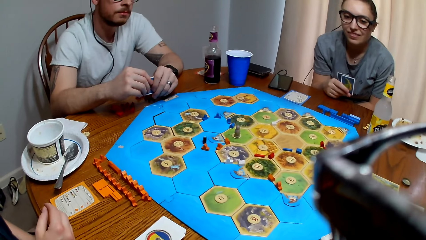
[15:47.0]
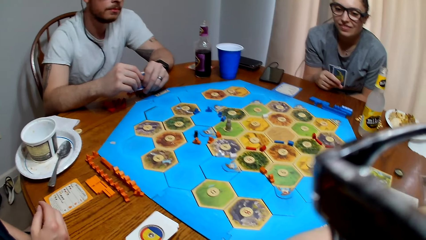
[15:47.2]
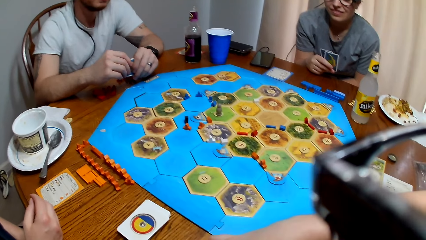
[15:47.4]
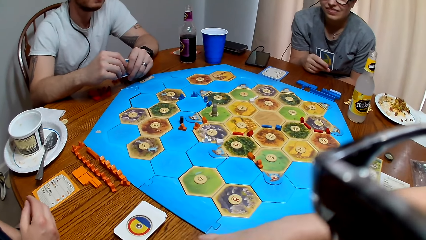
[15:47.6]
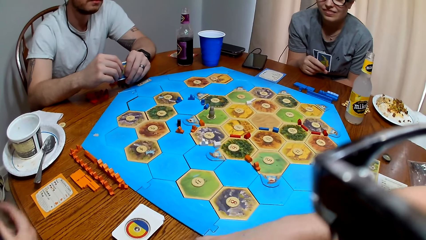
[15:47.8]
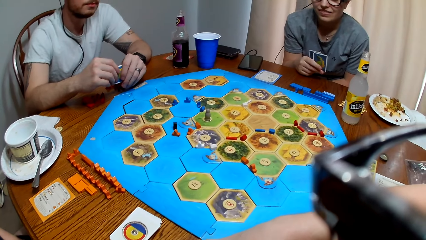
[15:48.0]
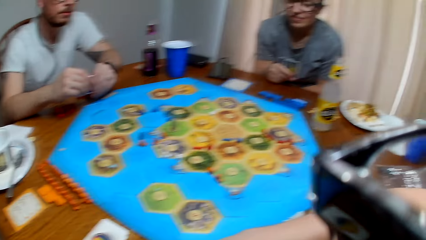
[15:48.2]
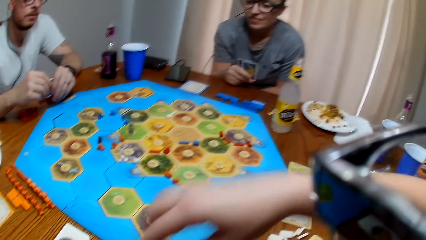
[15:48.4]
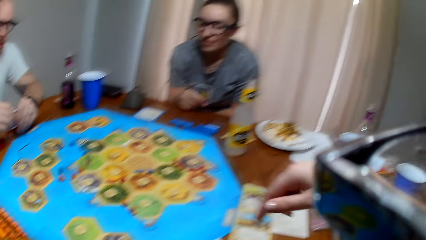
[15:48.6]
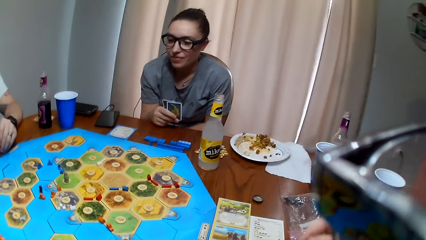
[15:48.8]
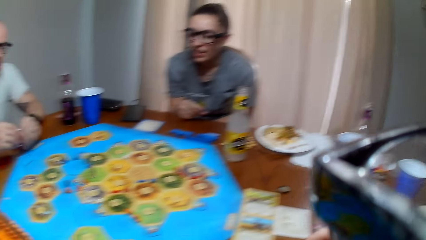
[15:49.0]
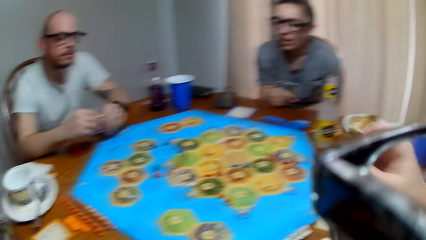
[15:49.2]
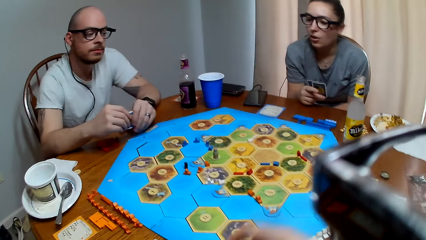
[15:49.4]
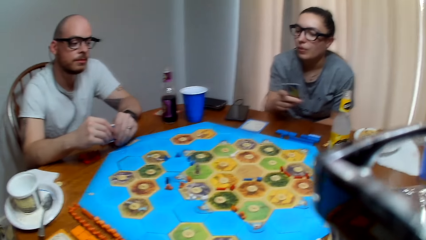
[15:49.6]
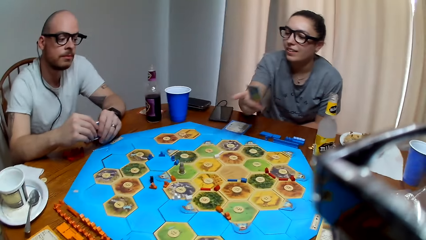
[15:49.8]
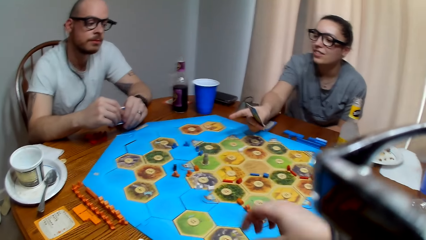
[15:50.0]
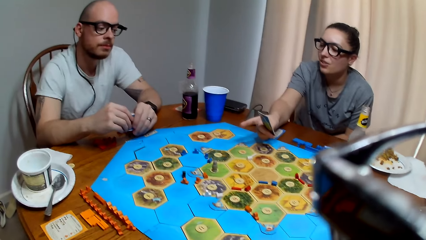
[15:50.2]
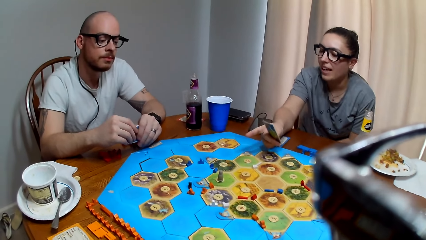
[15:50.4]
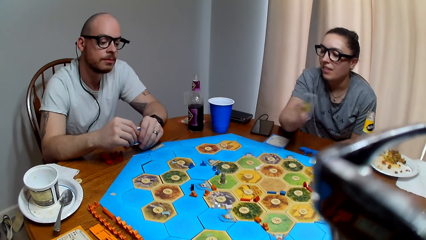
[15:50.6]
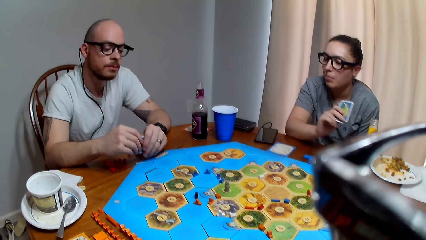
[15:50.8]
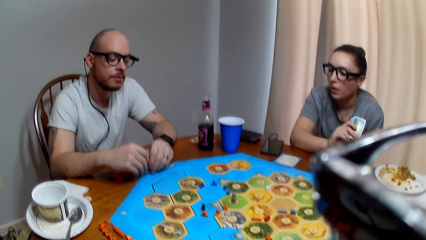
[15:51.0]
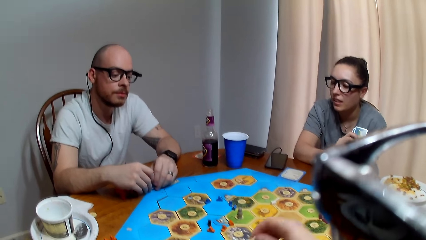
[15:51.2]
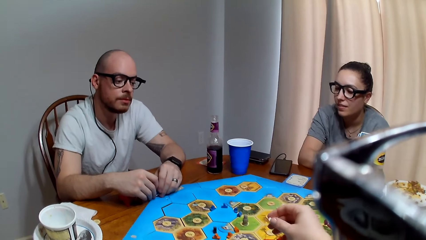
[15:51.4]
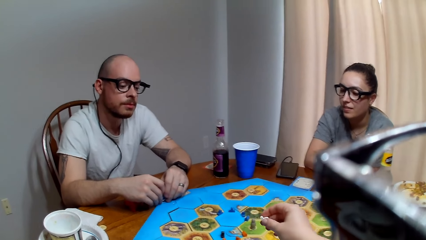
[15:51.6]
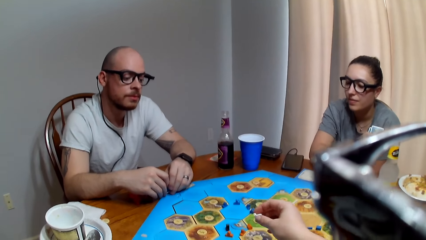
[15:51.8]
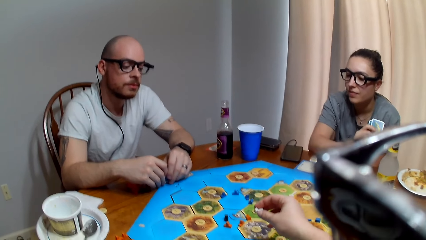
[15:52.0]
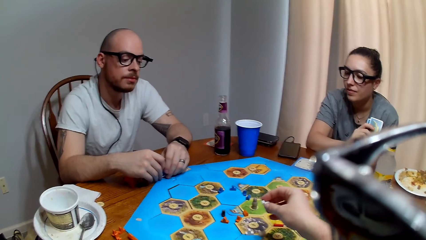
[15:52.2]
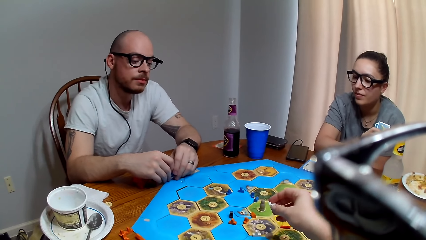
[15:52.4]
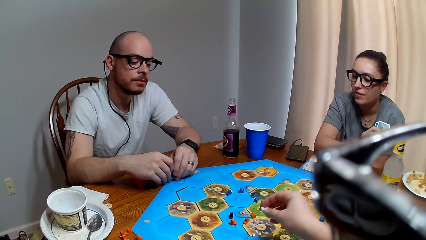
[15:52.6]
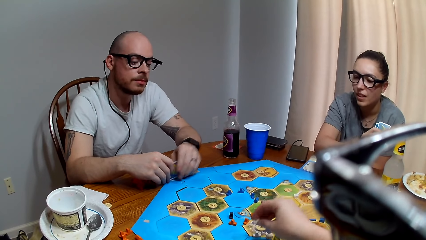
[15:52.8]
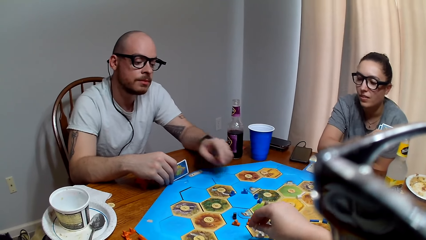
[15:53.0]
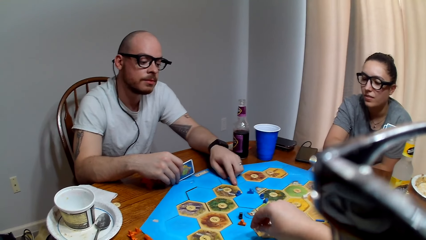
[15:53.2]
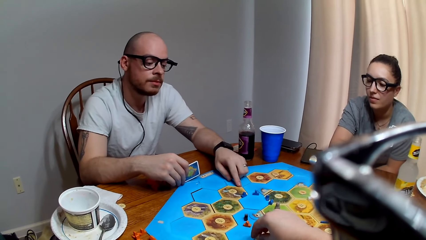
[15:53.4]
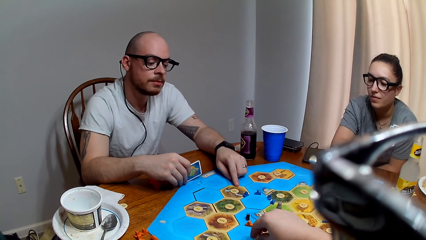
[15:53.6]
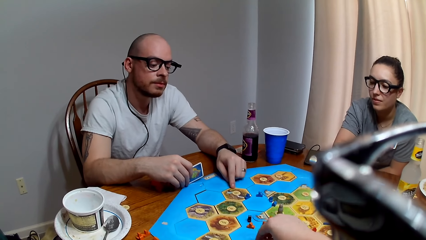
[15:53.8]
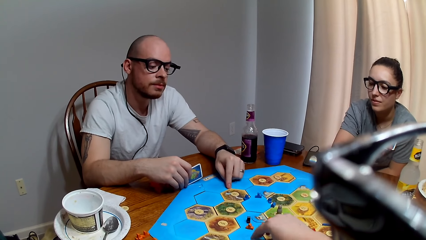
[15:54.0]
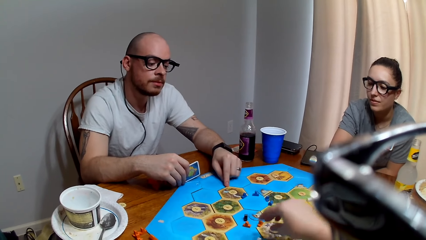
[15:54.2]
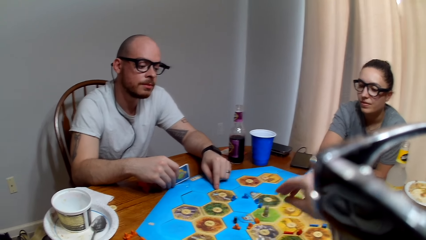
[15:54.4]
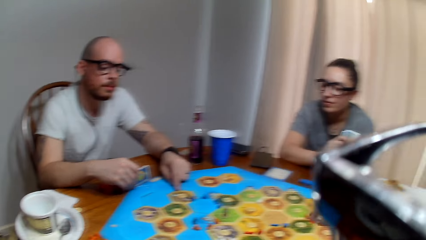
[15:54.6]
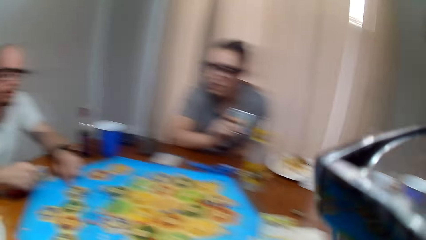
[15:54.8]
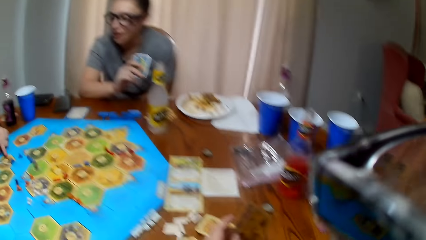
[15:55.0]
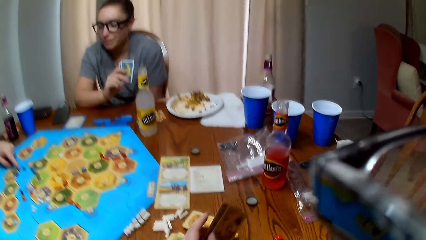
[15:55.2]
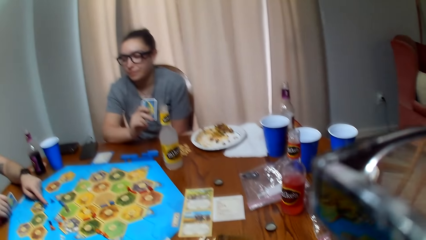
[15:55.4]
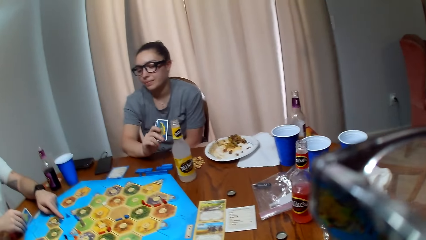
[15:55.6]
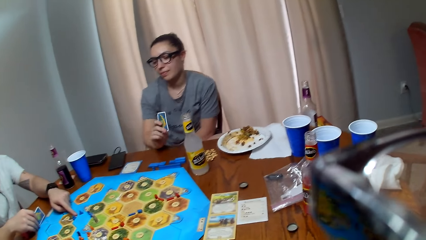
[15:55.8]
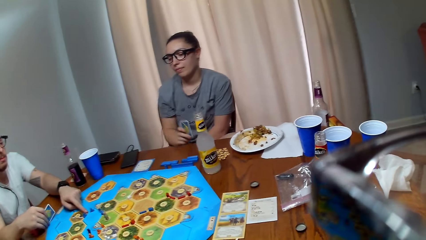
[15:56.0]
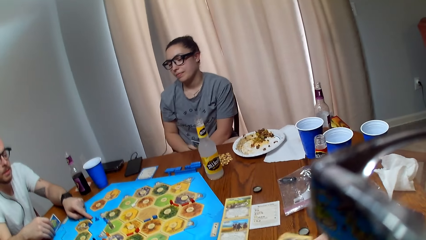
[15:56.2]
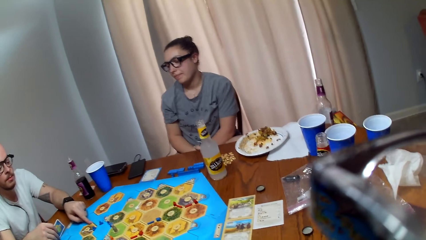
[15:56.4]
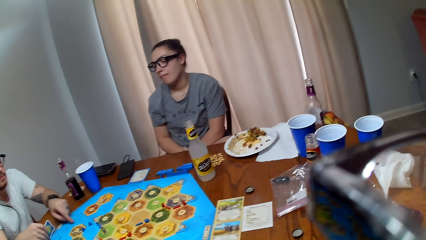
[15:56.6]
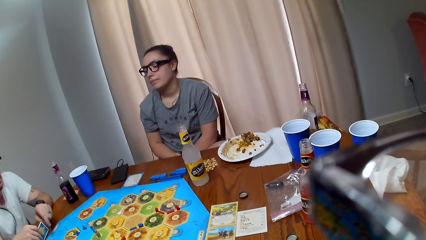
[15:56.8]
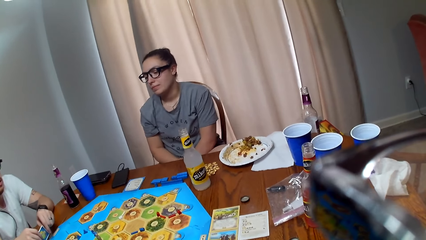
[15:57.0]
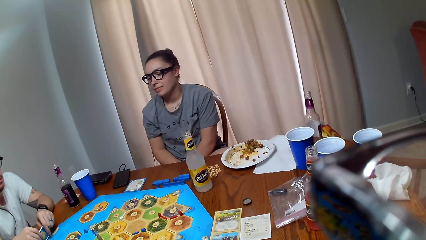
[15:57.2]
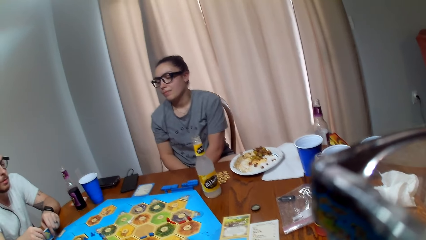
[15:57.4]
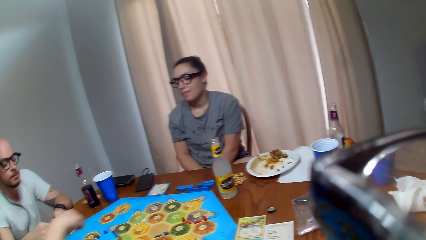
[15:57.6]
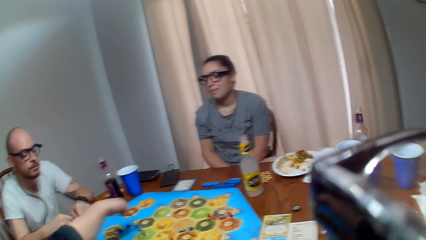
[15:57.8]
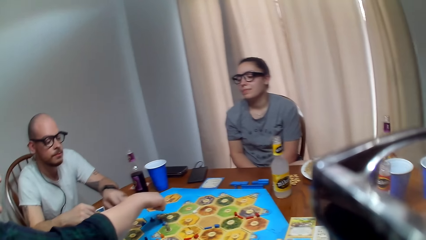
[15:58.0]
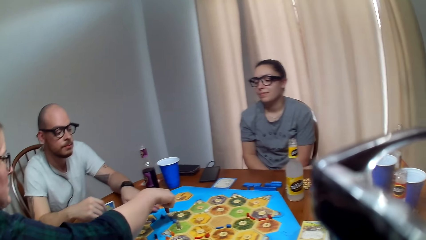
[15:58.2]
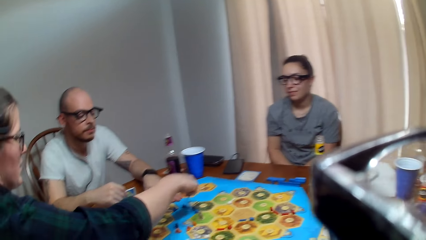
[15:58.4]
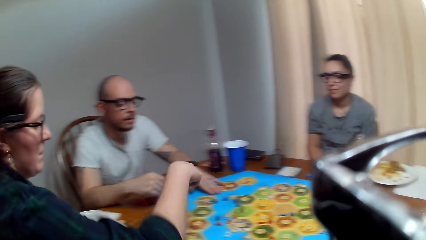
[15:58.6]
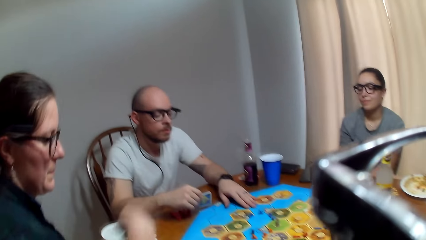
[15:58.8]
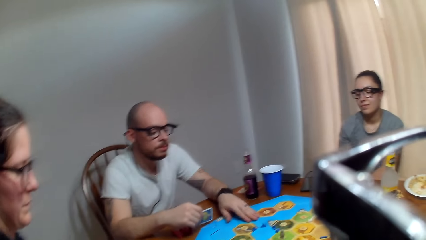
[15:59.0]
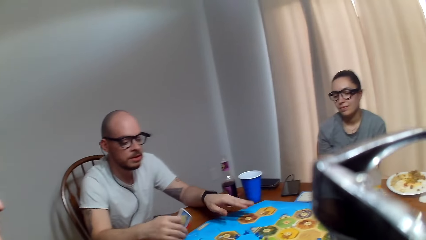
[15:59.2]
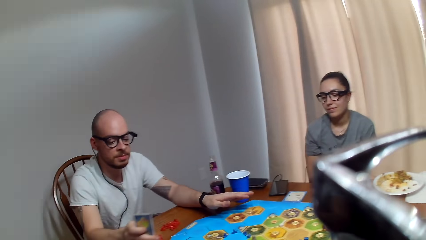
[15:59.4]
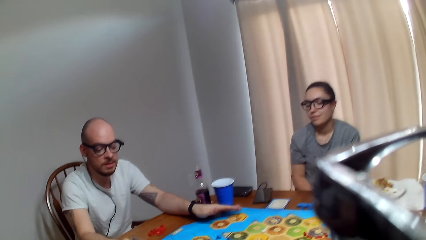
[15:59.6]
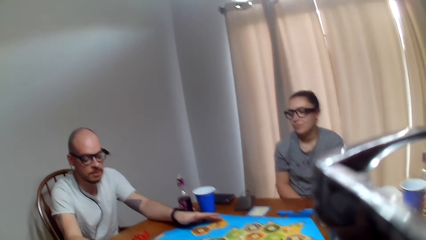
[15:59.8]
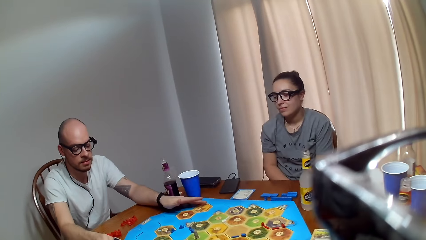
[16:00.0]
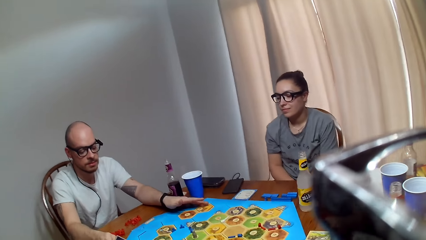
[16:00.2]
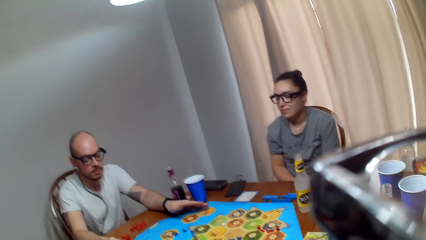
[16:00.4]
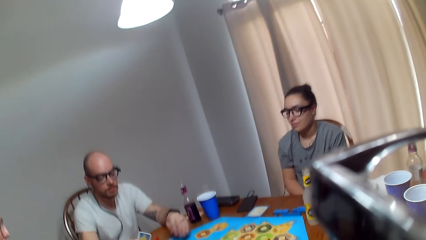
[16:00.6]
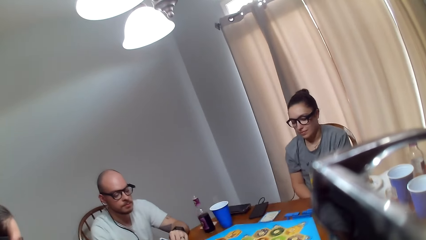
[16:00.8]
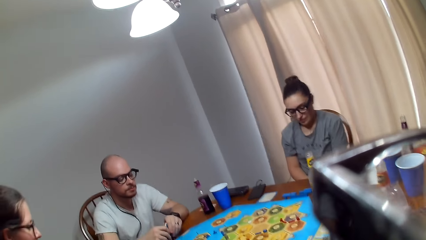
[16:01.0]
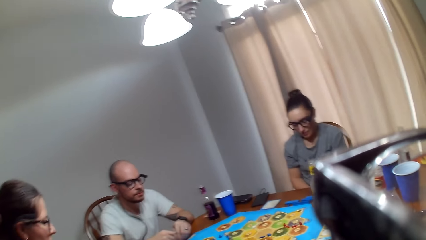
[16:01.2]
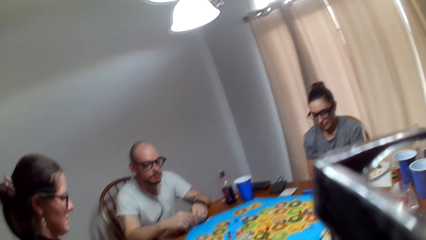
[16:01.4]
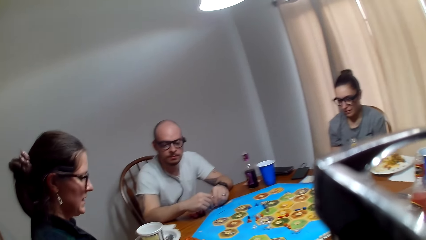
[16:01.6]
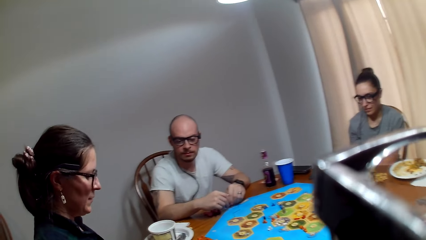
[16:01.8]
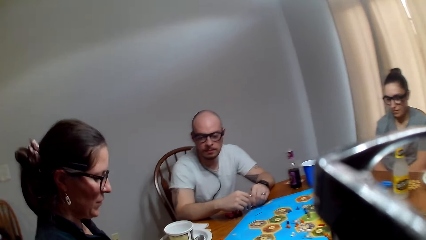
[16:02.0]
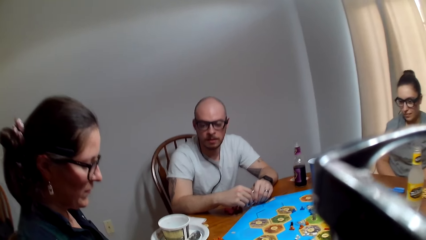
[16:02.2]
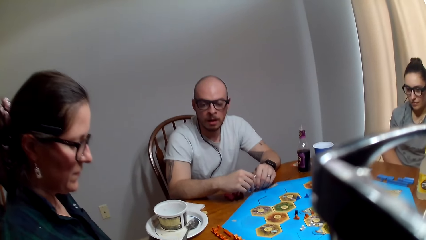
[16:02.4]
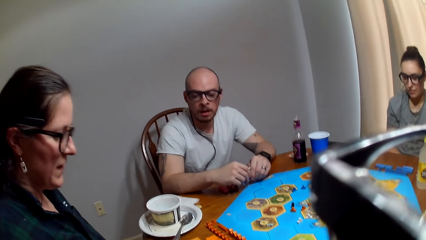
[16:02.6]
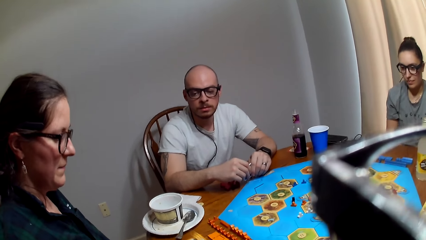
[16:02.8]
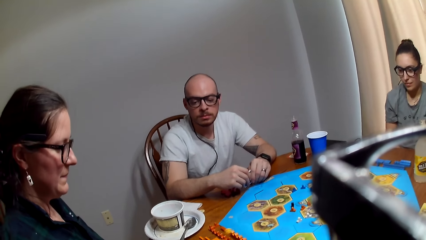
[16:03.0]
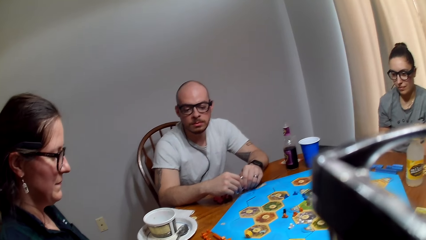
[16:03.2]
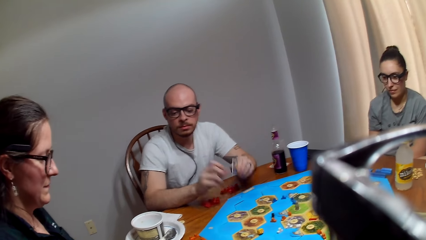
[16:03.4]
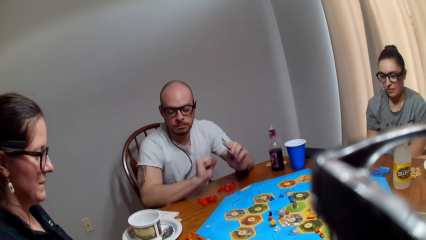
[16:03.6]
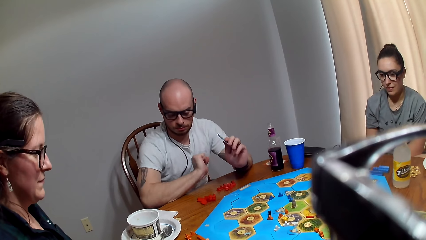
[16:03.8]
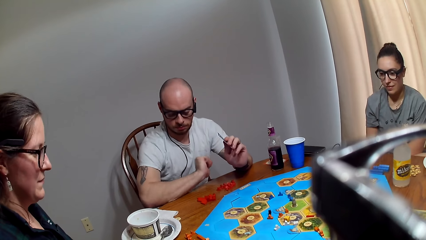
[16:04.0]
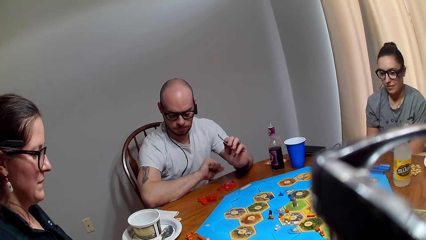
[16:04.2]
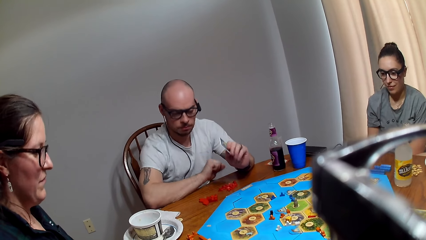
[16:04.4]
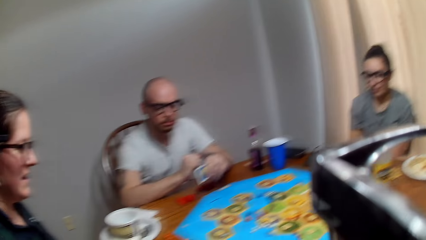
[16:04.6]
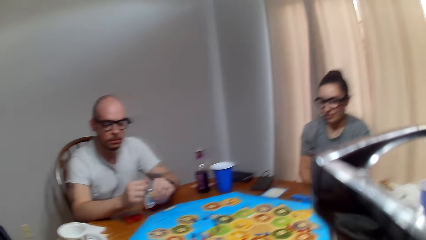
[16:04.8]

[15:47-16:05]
A woman points on the board. The camera wearer places the peg on the board. A man points on the board. The camera wearer speaks. Another woman points on the board. She rolls the dice. The man moves his hand.
